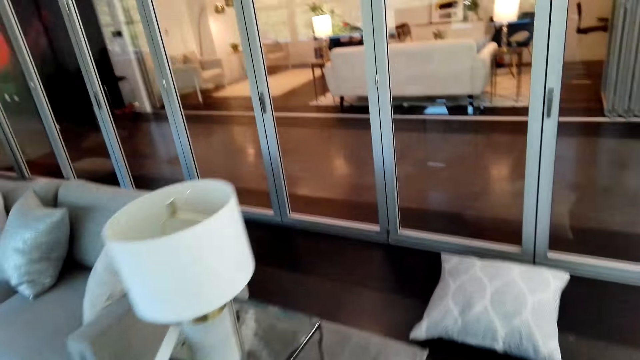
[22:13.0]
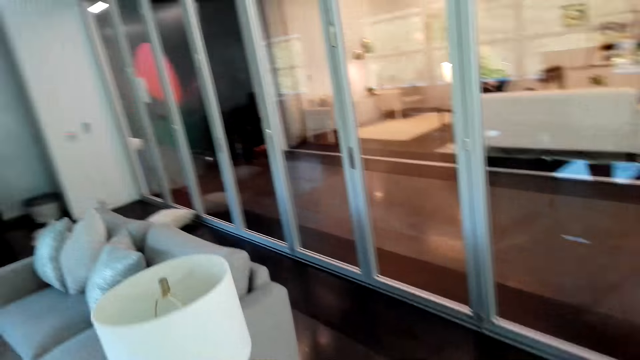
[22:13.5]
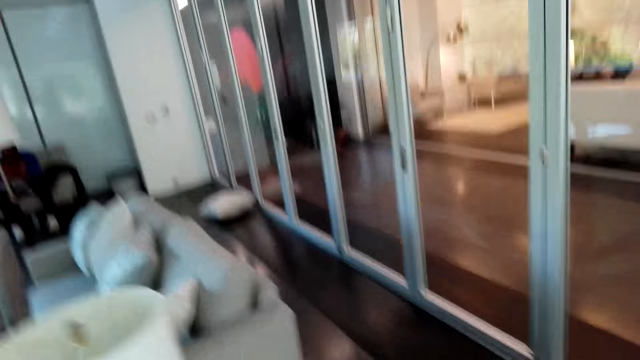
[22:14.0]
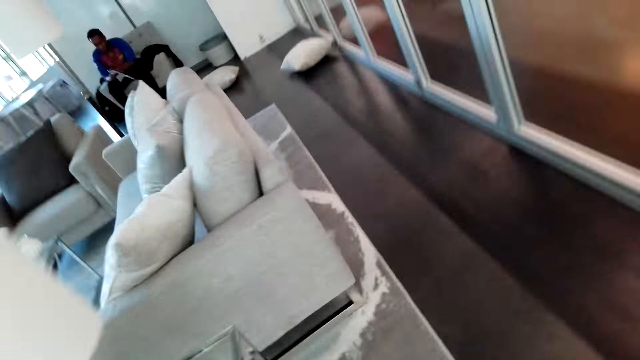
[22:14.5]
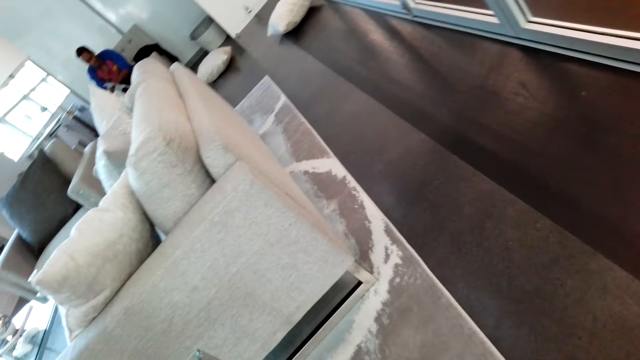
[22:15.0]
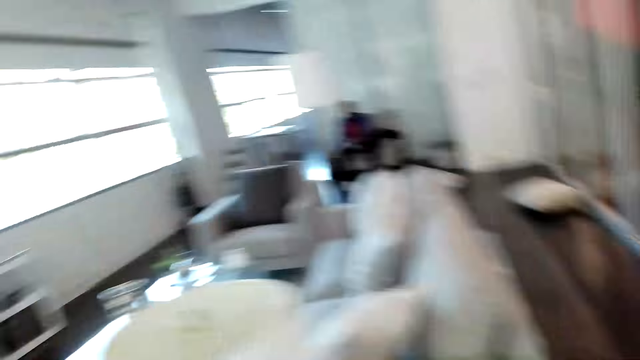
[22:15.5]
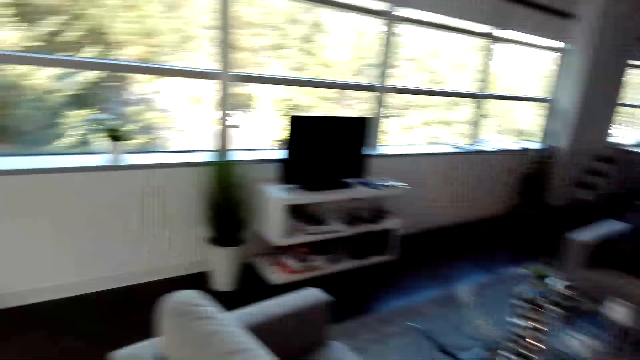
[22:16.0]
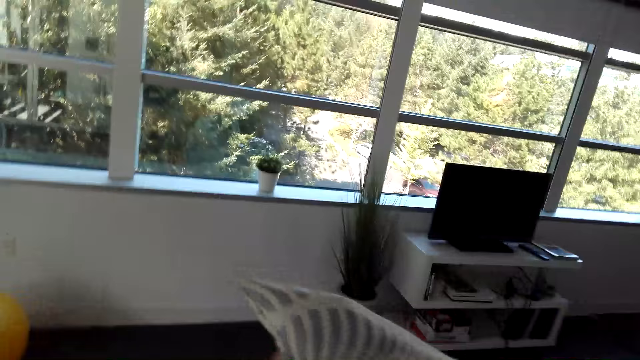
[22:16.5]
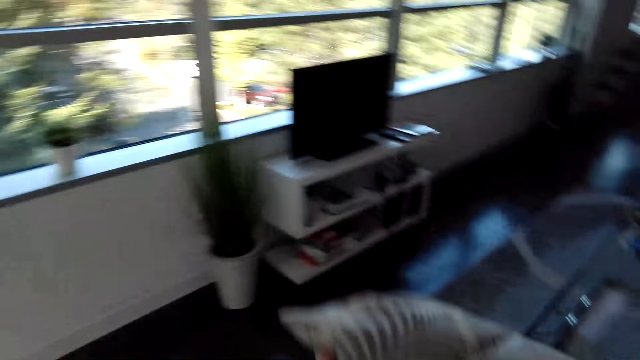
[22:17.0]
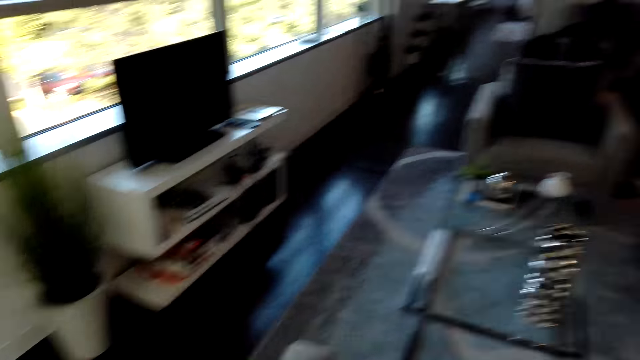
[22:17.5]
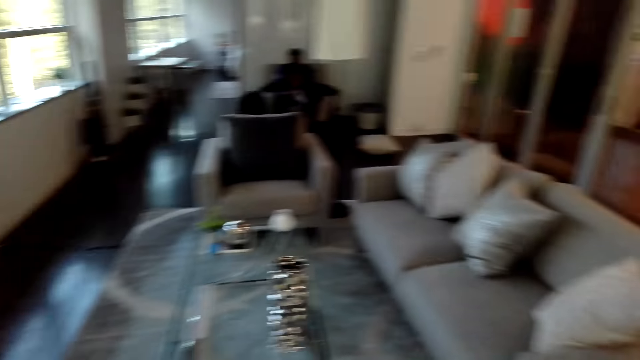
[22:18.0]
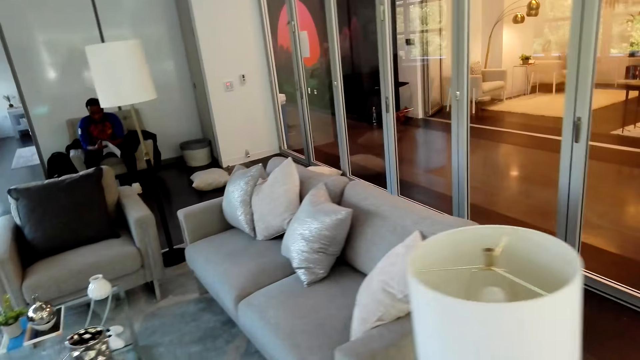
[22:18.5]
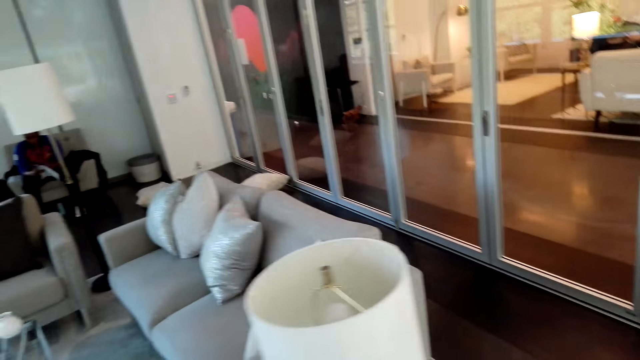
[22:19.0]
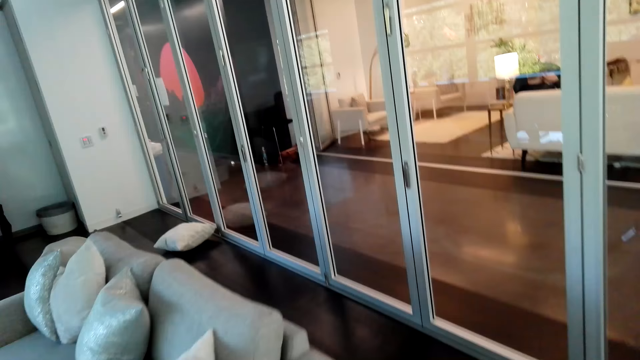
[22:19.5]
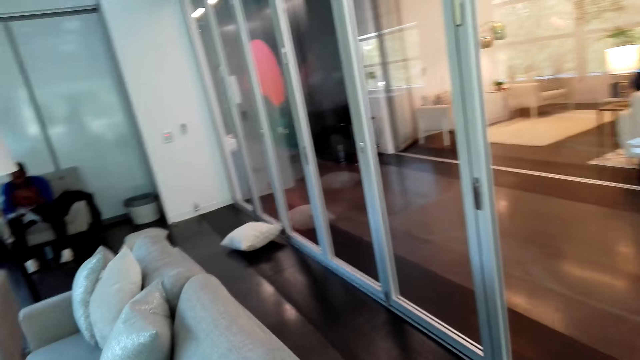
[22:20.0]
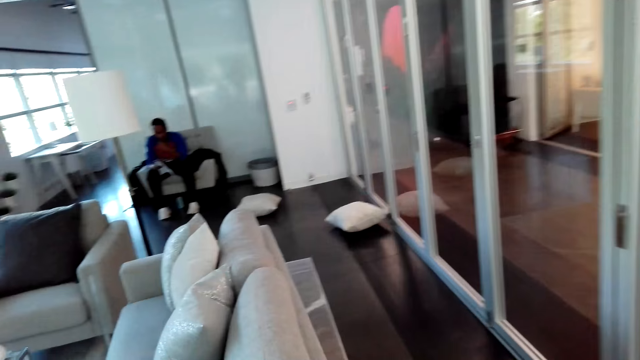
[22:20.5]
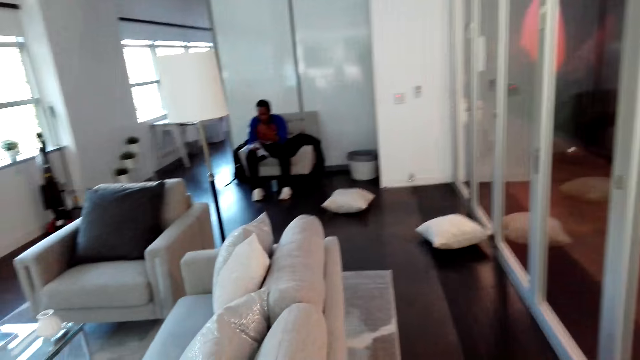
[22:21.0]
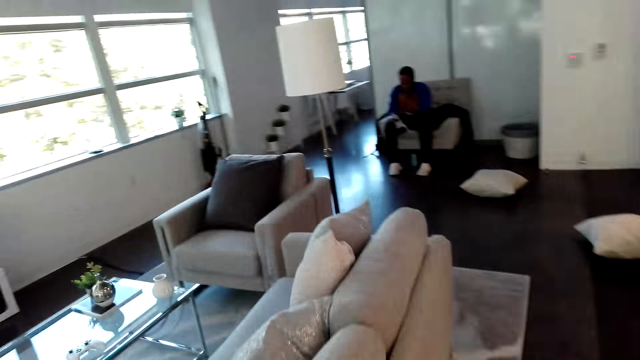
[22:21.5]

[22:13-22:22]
The camera wearer walks in the house. They pick a cushion. They place a throw pillow on the seat. They walk in the house.

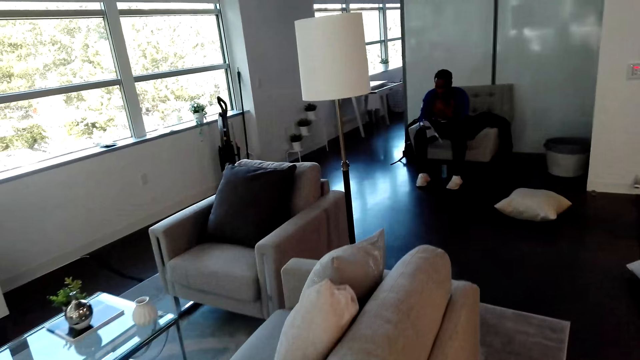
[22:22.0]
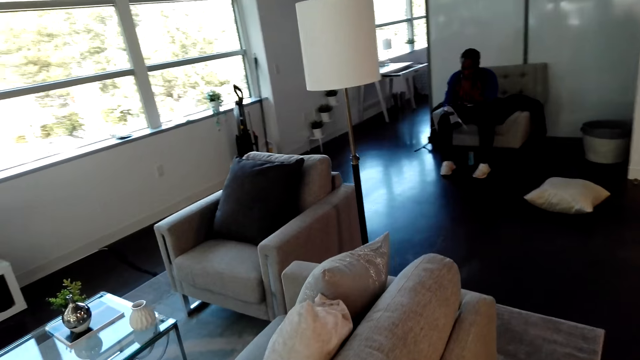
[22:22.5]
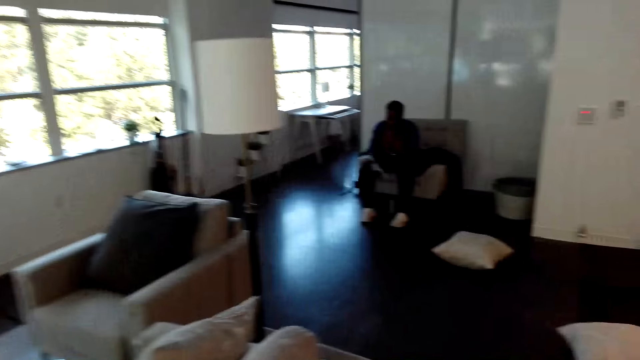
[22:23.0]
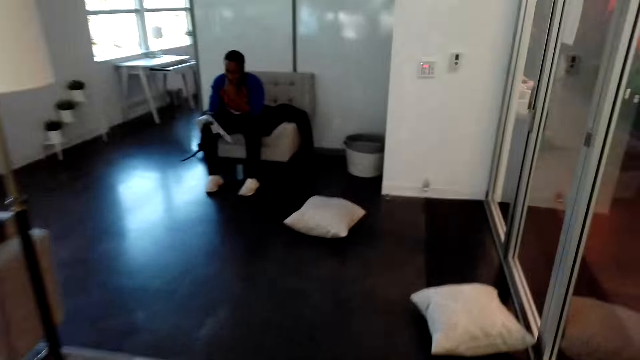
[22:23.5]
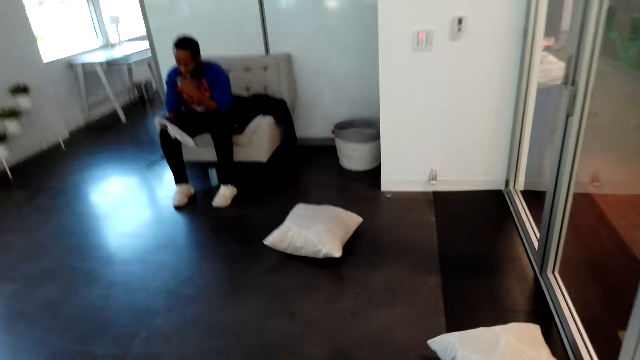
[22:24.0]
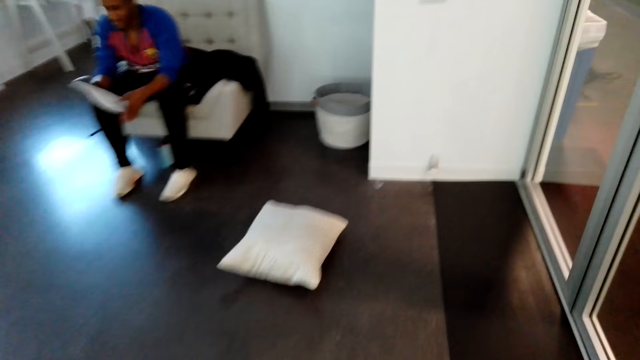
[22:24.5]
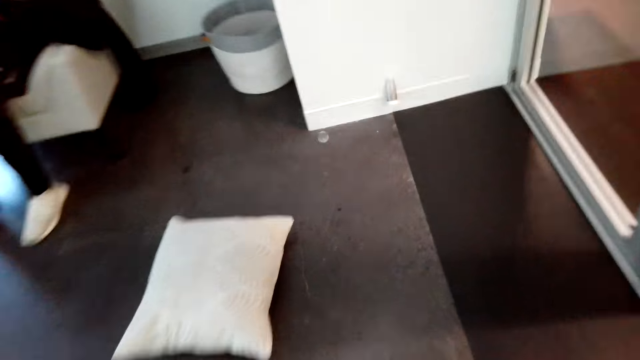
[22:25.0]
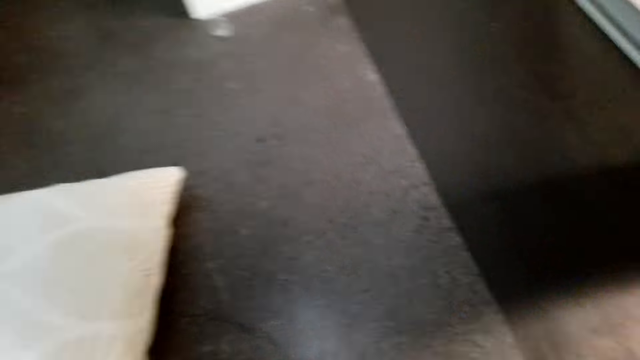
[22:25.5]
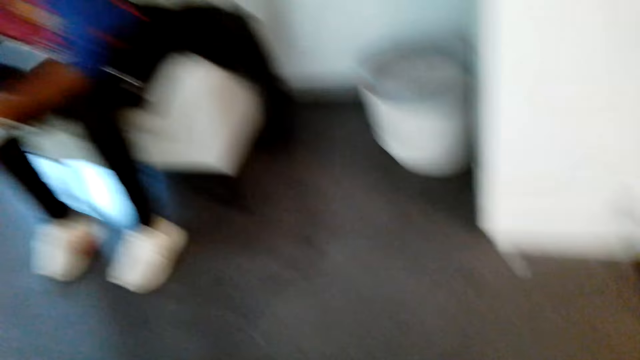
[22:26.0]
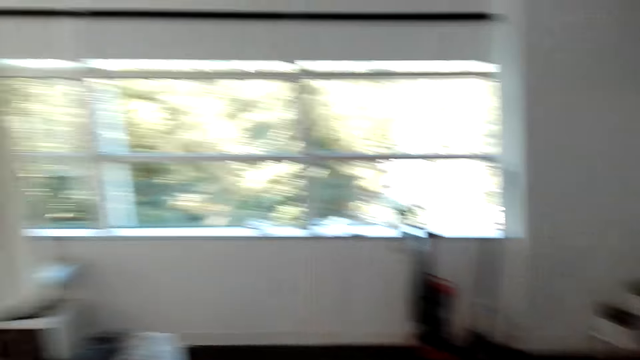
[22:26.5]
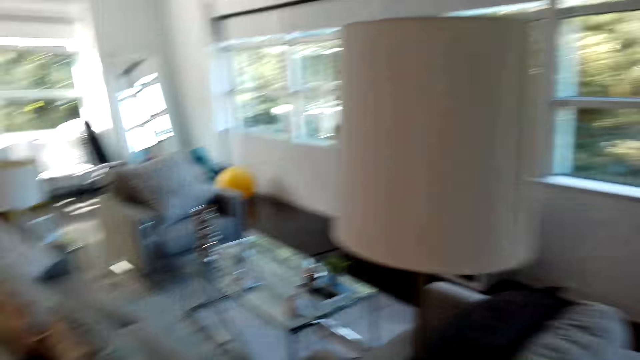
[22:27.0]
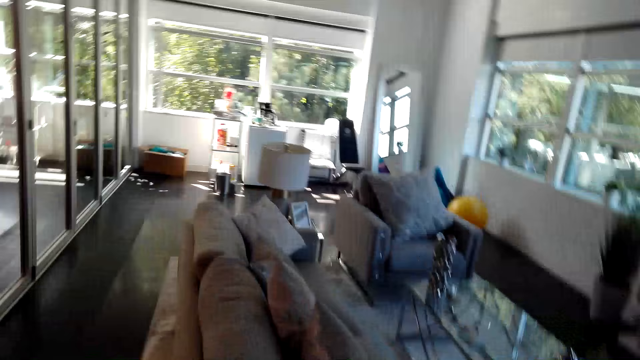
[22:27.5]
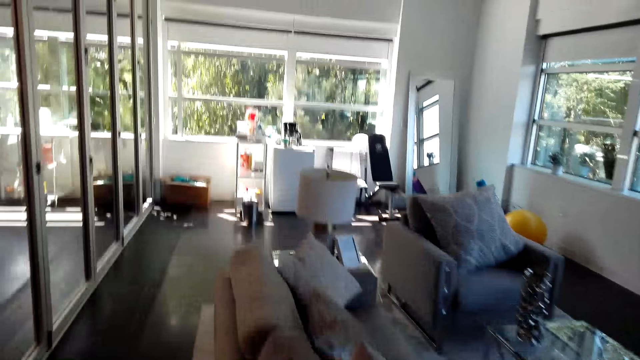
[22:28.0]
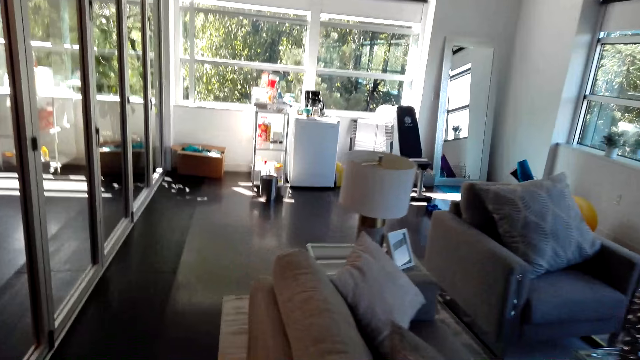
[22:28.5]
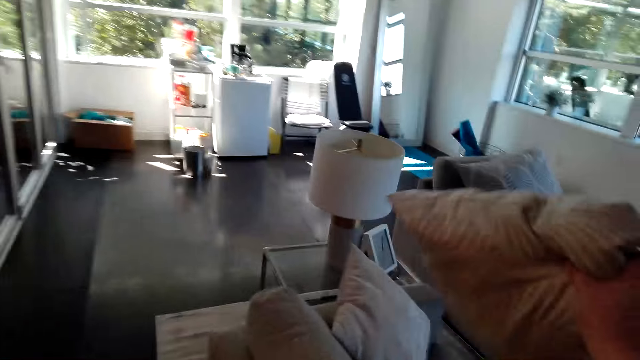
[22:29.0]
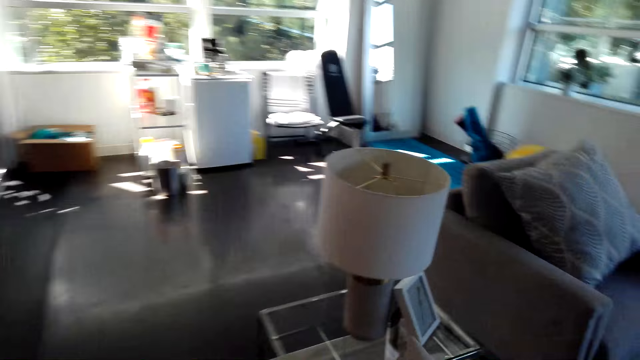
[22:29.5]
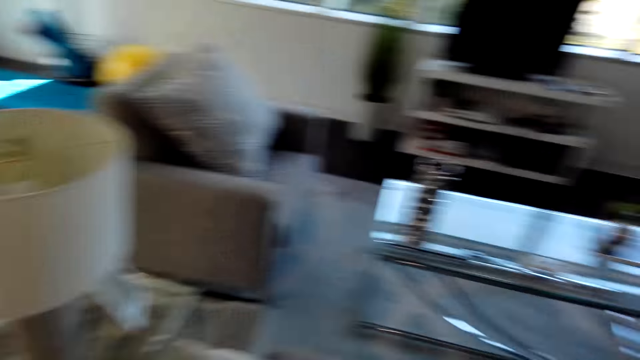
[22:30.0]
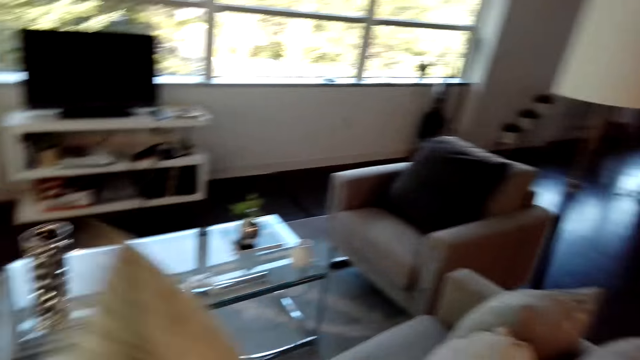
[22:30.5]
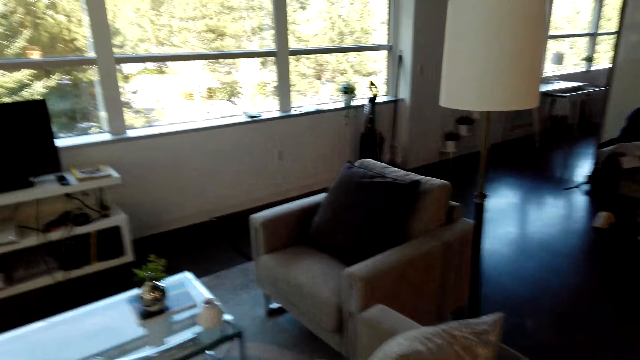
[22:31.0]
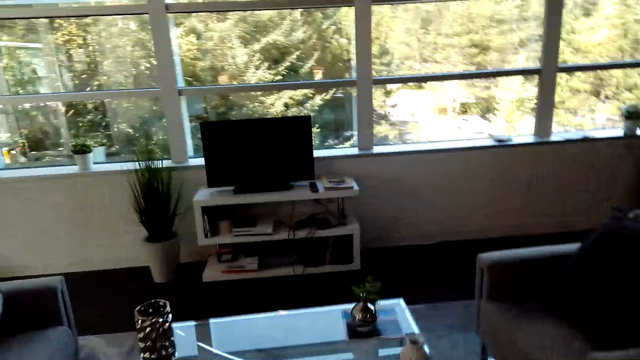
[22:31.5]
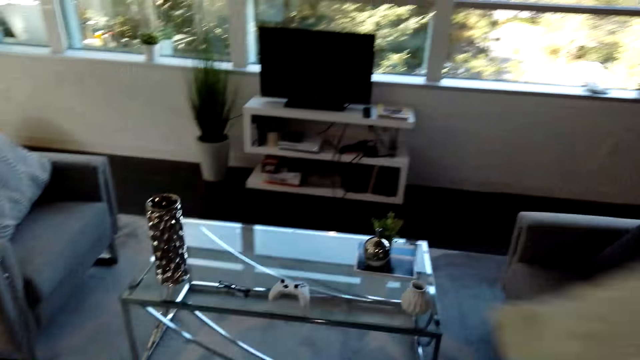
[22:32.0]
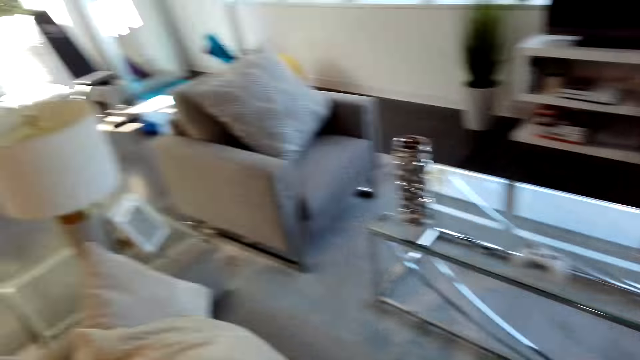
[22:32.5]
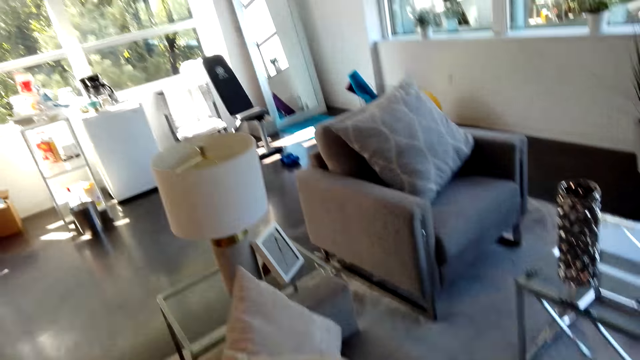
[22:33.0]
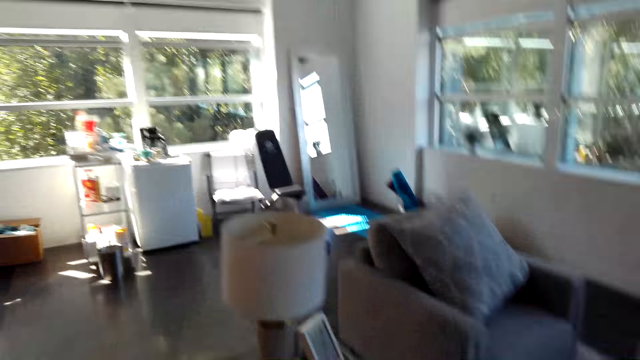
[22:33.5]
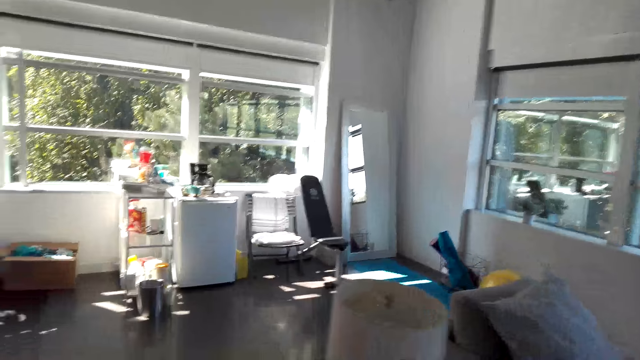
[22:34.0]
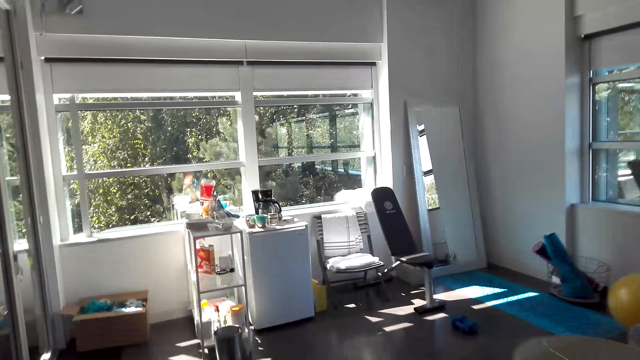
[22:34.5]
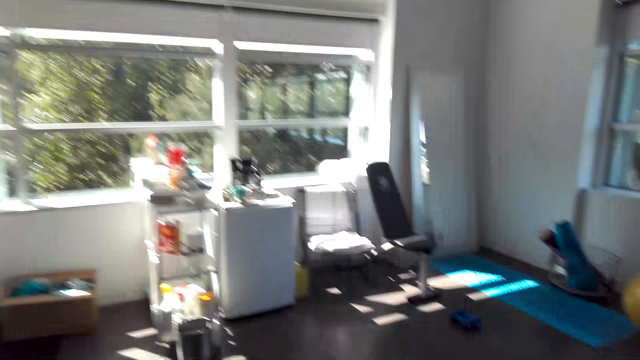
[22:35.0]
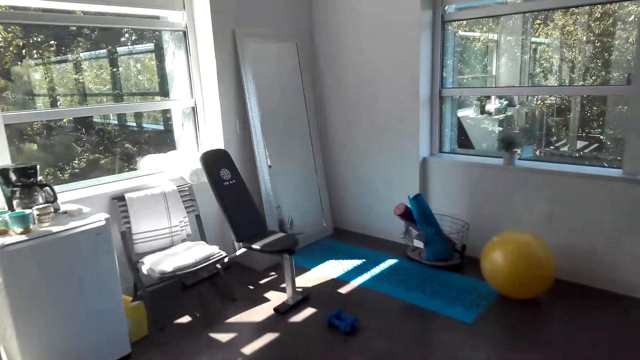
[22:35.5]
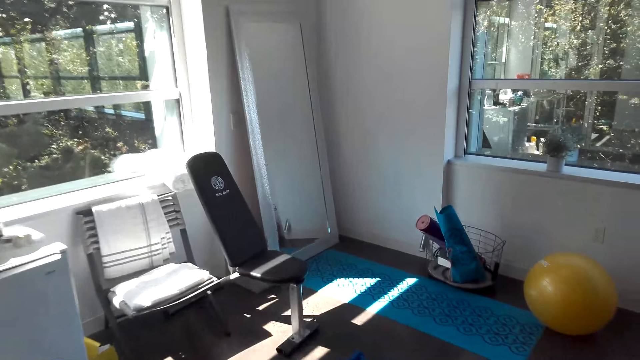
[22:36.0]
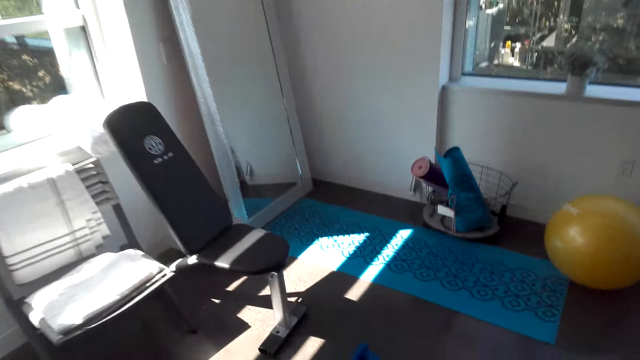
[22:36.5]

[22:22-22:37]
The camera wearer walks in the room. They pick a cushion. They place throw pillows on the seat. They walk in the room. They walk in the house.
